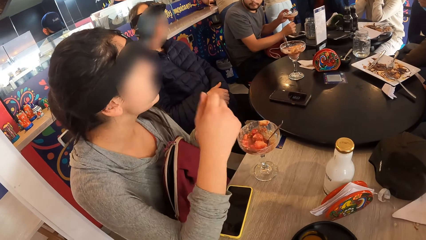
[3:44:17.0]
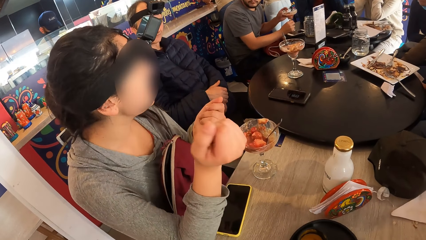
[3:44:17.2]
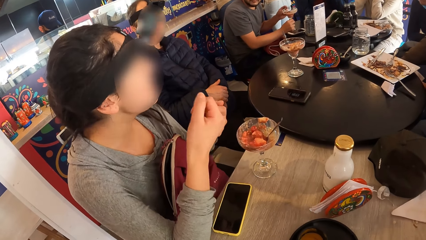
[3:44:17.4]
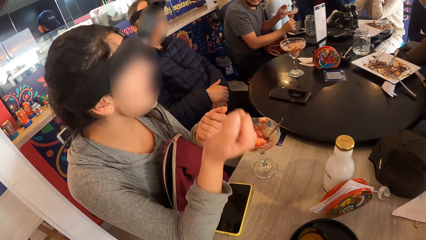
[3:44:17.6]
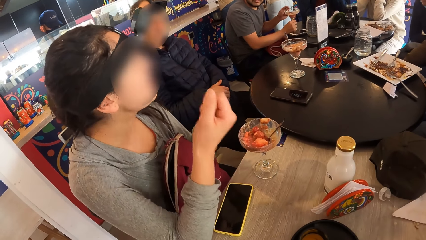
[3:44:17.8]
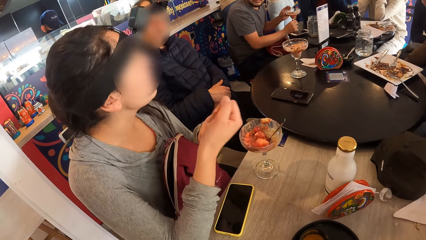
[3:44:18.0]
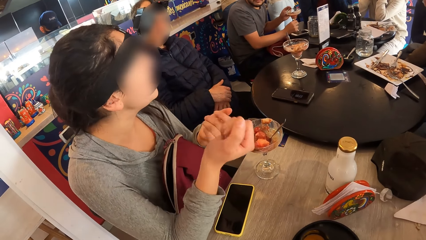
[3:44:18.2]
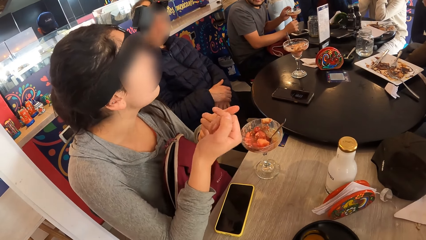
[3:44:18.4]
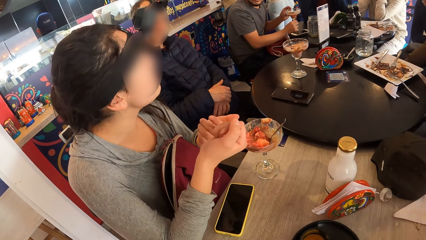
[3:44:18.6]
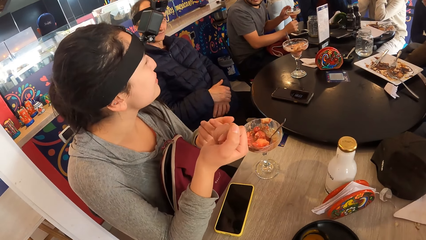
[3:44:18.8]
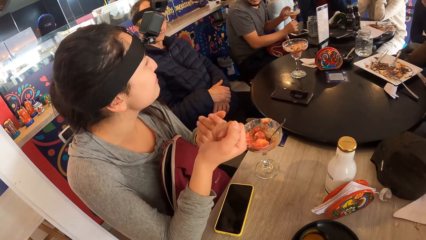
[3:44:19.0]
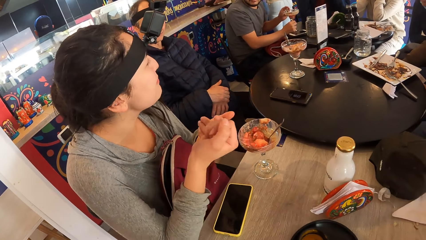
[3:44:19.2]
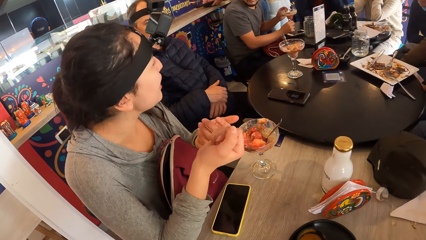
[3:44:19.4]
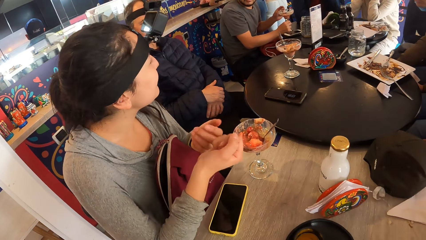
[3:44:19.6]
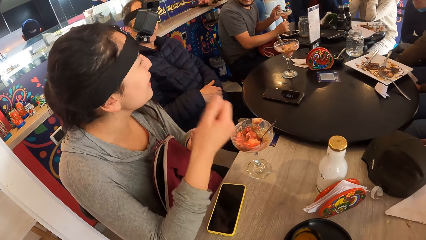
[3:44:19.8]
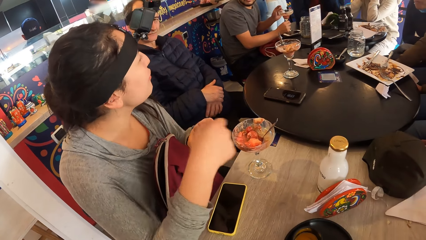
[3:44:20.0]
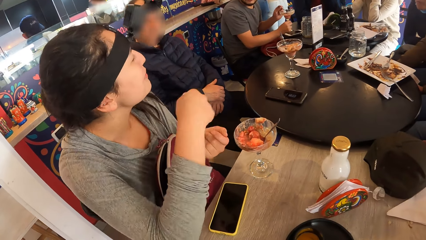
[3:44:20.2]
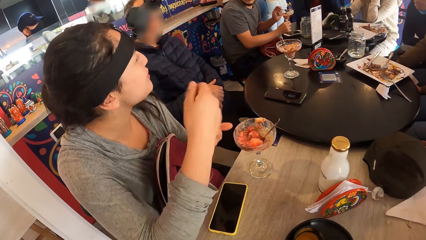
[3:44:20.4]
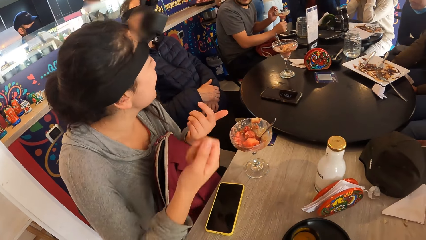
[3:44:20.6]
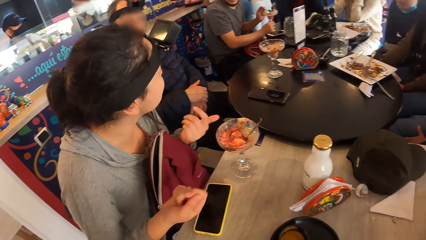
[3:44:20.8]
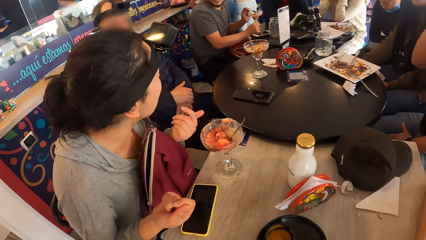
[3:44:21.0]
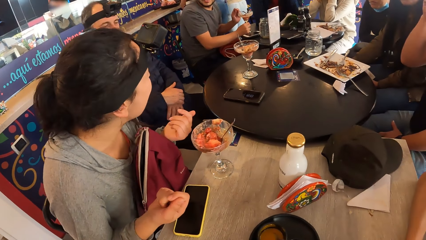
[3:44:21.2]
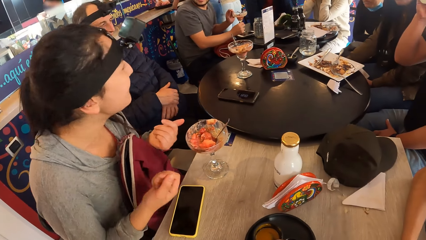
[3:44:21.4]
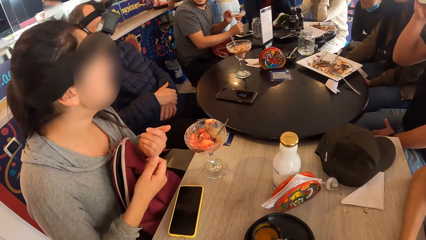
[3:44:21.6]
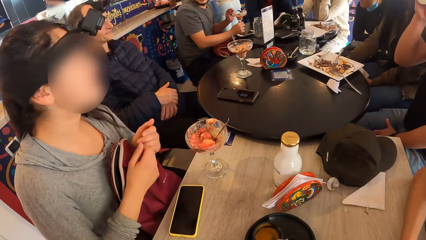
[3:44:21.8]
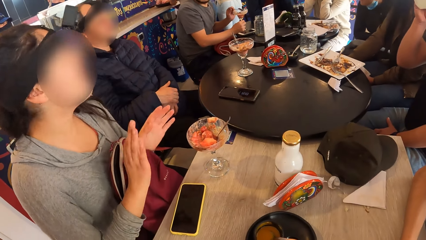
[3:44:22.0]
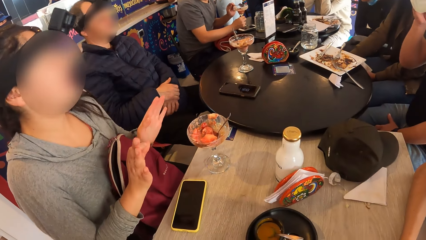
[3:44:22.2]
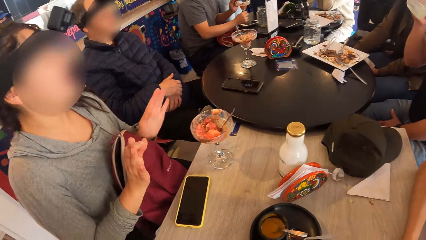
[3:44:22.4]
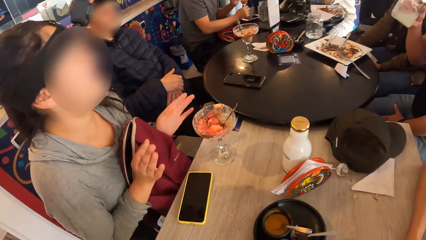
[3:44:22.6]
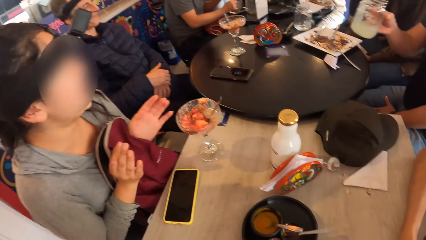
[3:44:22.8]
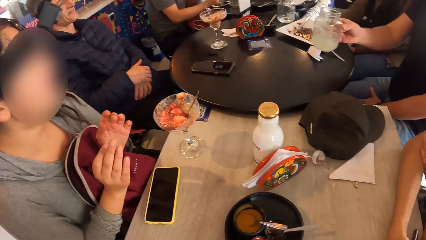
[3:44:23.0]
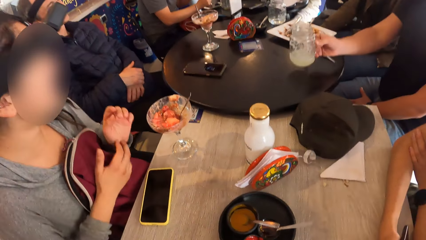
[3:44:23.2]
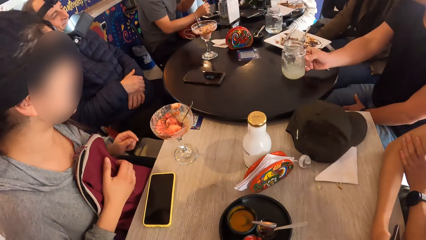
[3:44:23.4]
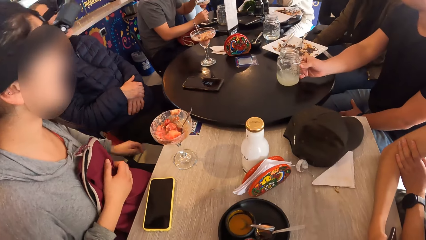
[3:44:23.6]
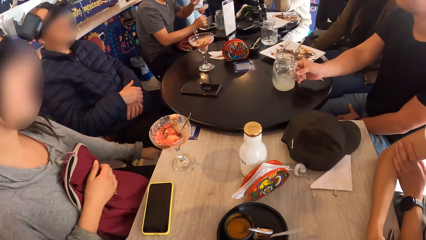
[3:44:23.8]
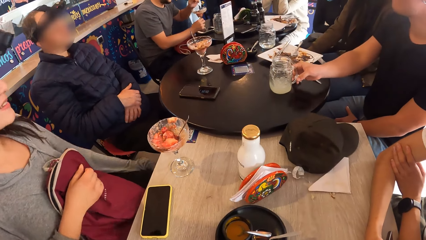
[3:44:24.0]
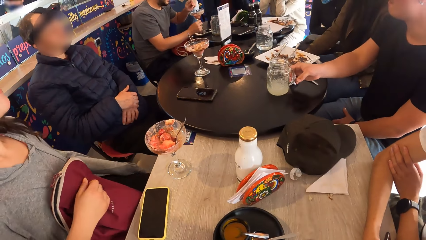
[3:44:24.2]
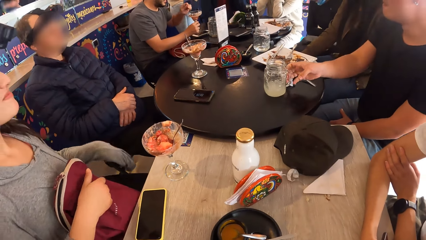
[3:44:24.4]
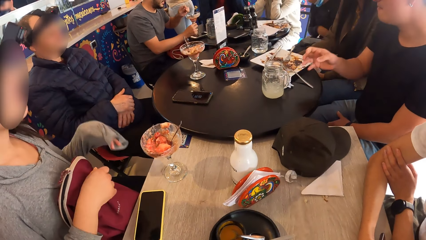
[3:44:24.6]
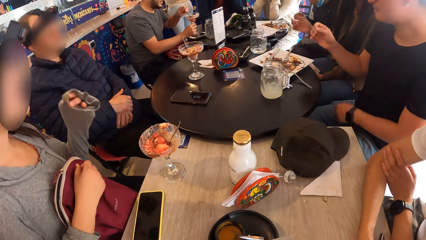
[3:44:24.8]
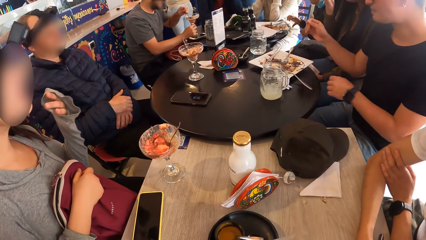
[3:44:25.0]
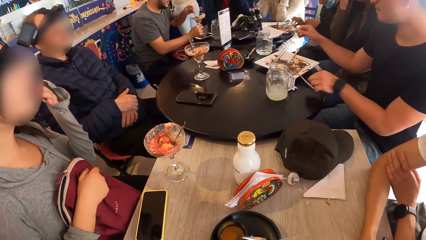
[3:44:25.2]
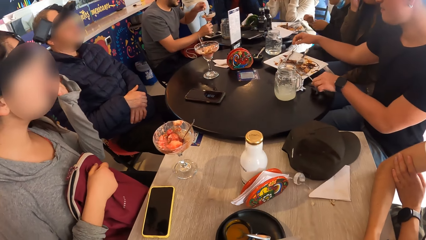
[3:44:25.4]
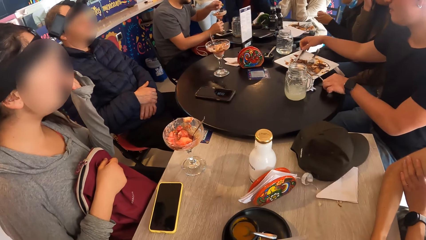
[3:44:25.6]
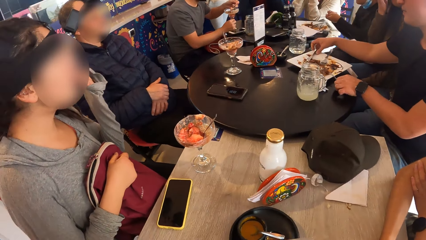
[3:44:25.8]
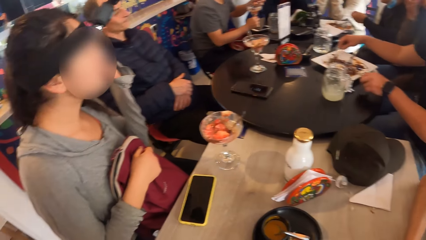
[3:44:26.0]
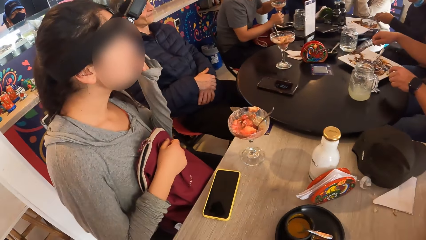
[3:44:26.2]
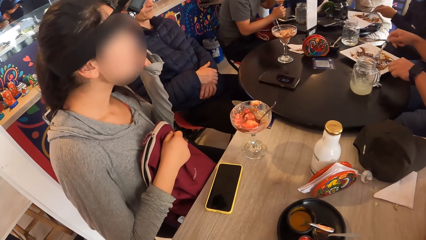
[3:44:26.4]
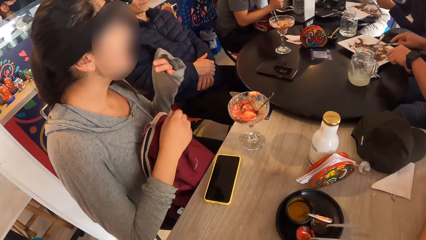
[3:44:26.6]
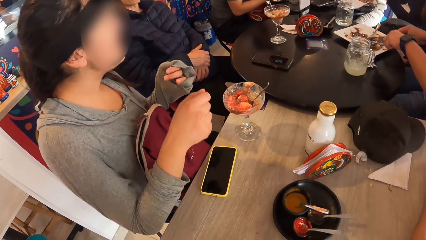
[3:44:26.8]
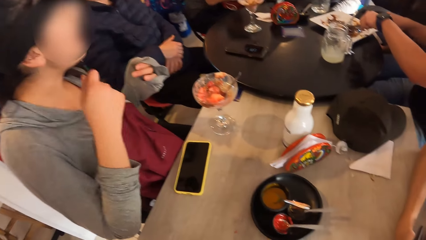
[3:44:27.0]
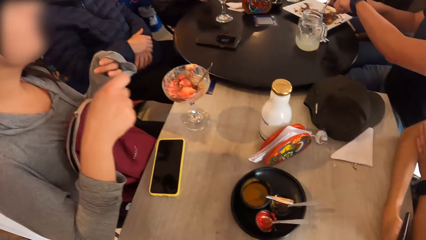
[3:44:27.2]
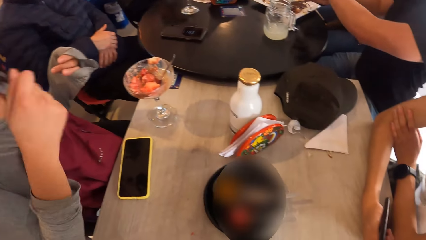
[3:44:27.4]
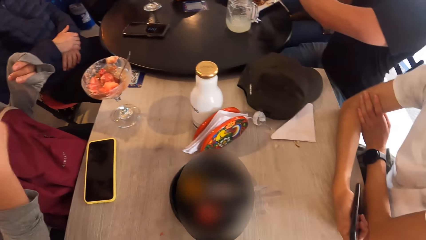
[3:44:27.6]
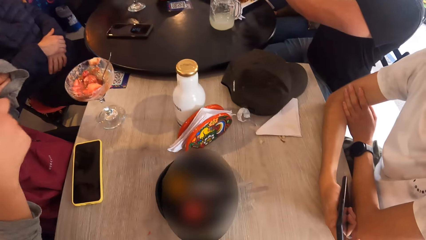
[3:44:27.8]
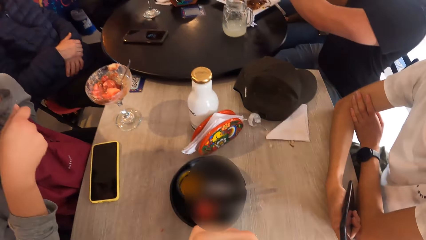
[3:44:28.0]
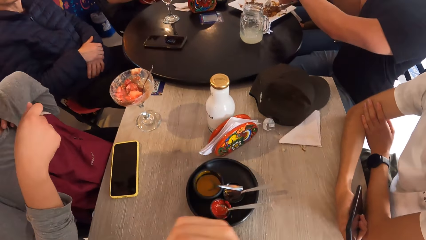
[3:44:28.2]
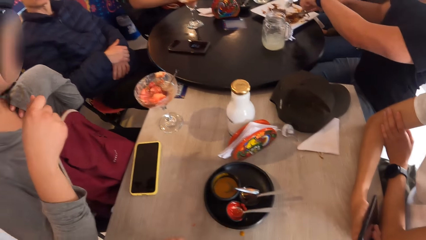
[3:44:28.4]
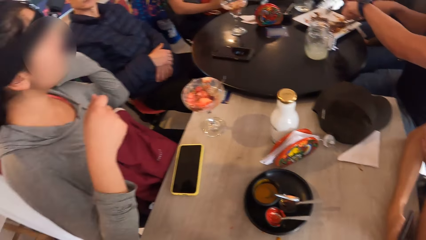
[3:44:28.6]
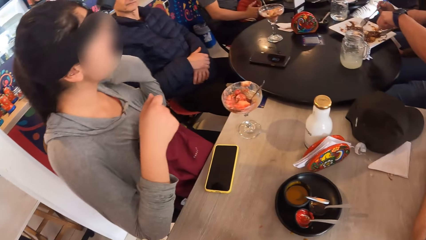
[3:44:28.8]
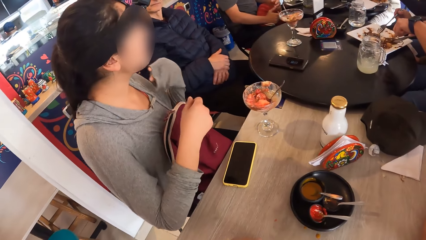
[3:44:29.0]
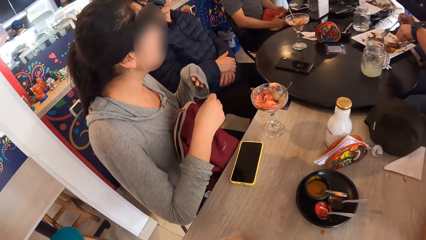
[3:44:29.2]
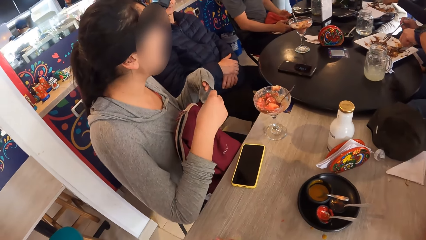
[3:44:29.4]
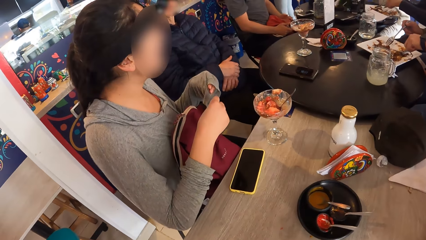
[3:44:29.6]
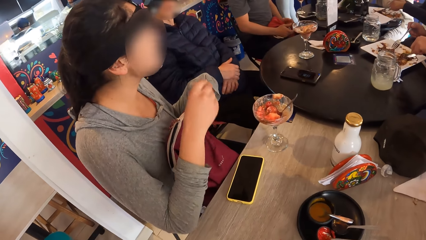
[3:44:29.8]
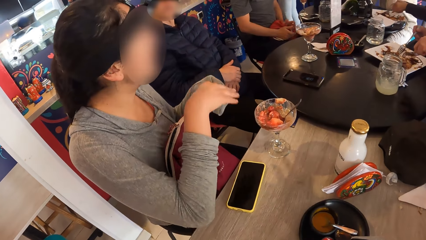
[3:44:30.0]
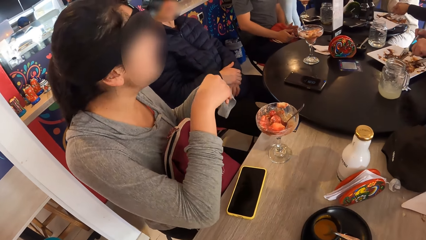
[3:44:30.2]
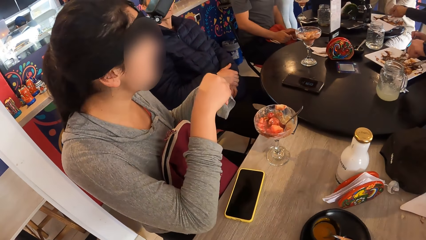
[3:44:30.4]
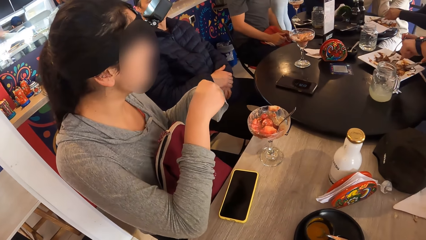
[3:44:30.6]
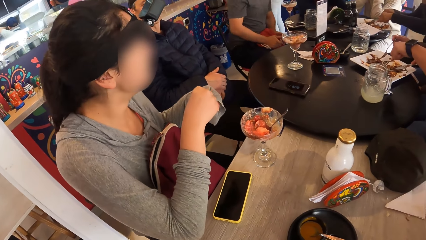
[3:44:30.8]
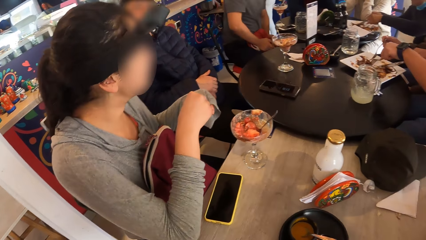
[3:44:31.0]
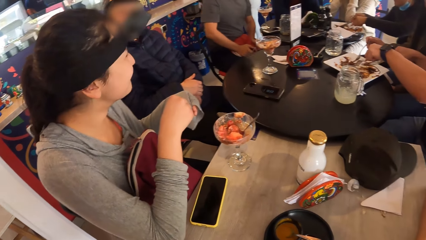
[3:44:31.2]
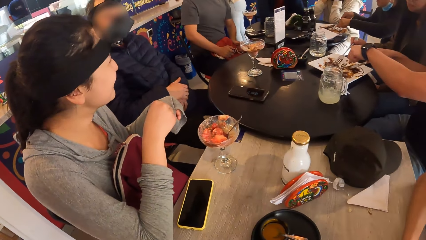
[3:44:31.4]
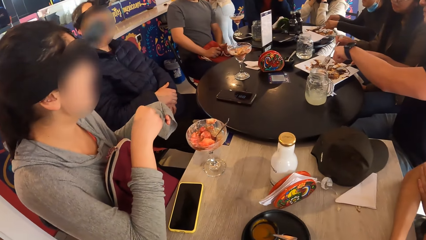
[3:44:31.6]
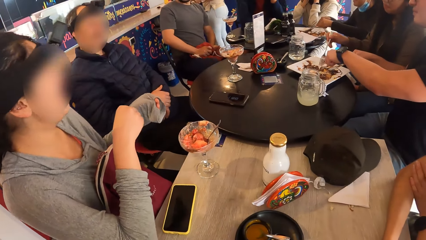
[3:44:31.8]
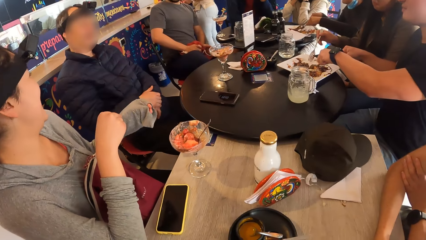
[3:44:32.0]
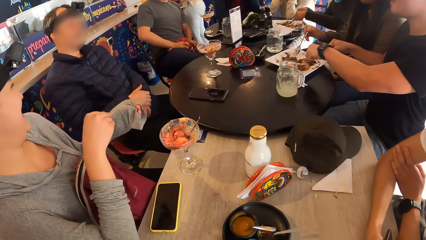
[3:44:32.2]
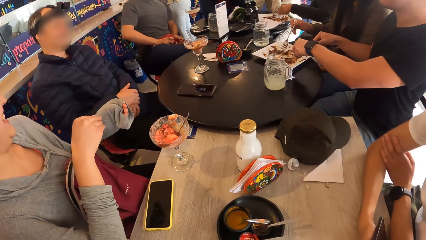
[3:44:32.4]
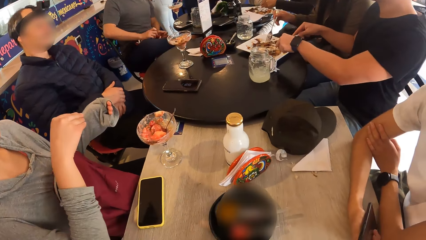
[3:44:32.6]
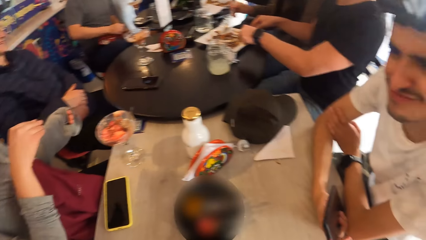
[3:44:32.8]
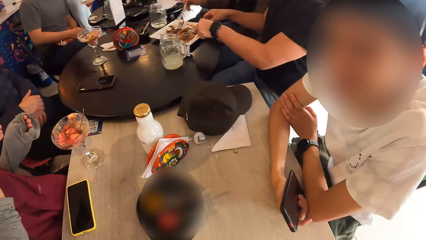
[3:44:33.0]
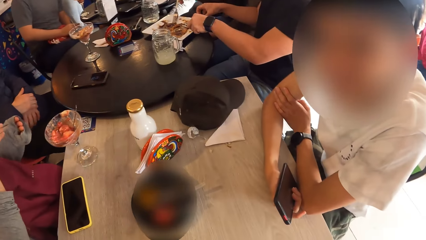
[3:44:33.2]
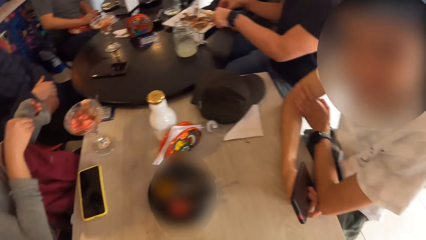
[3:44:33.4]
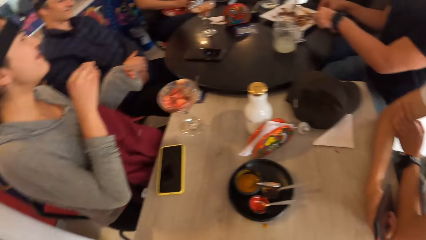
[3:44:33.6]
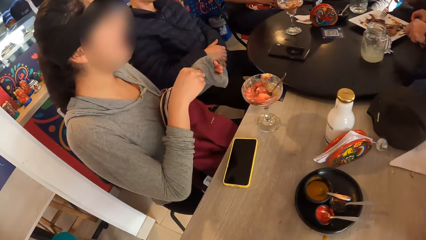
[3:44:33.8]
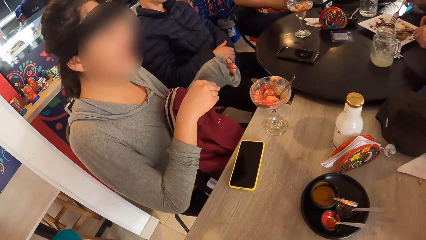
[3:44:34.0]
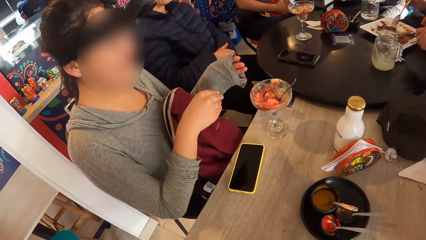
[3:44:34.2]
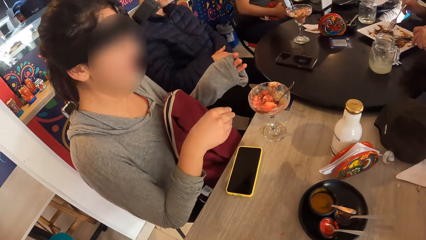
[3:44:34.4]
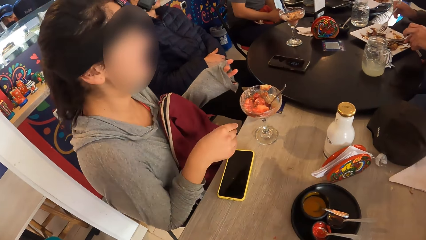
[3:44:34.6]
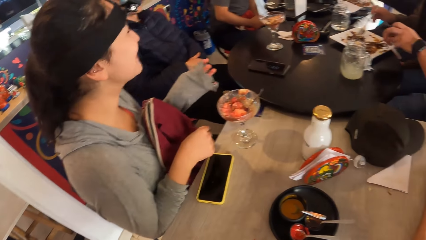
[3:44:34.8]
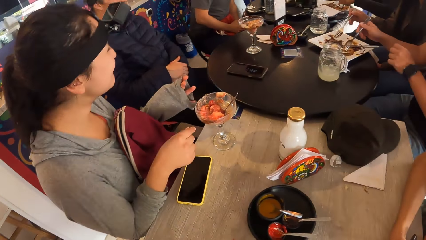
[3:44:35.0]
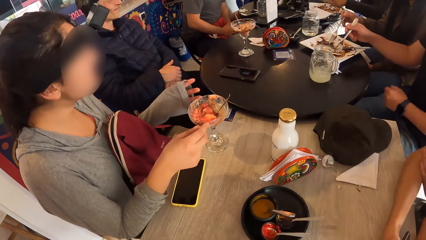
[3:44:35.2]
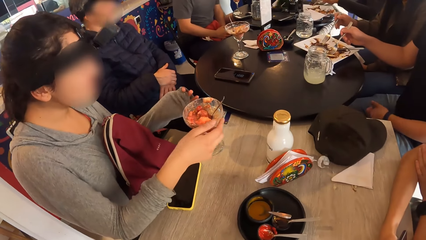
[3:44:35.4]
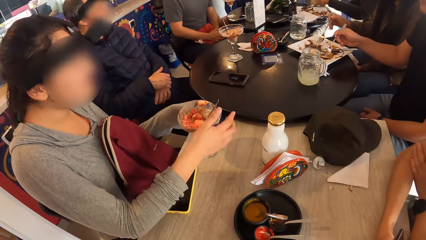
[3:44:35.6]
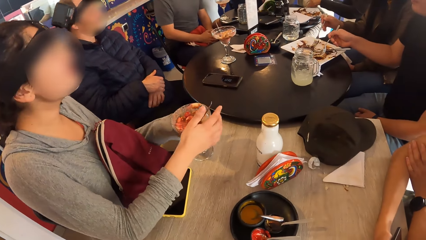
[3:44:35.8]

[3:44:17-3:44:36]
The woman places her right hand on her backpack. The camera wearer turns towards the man and turns towards the woman.
